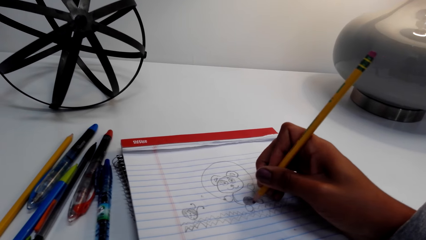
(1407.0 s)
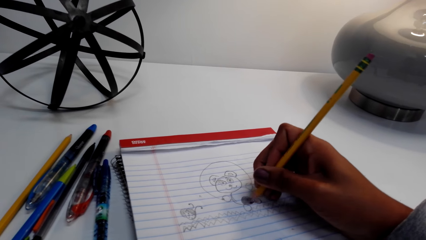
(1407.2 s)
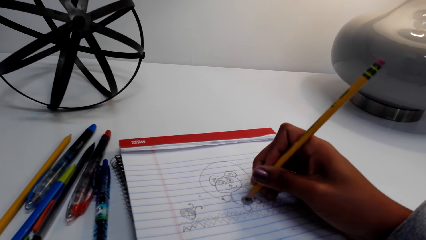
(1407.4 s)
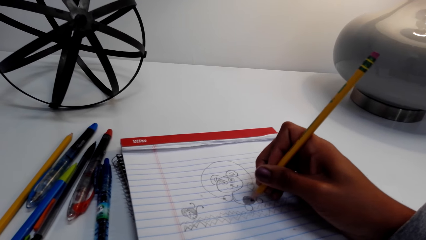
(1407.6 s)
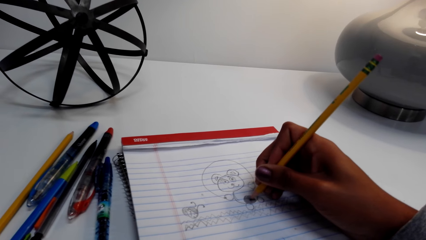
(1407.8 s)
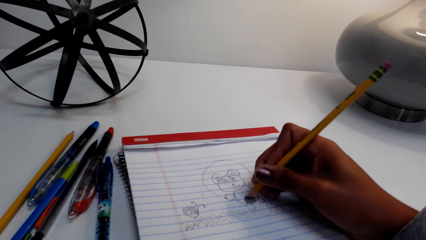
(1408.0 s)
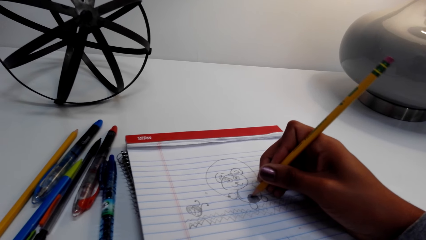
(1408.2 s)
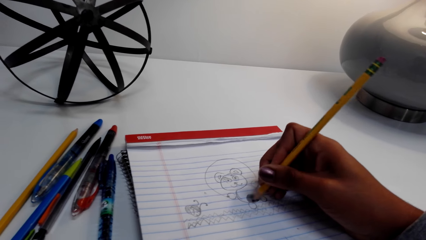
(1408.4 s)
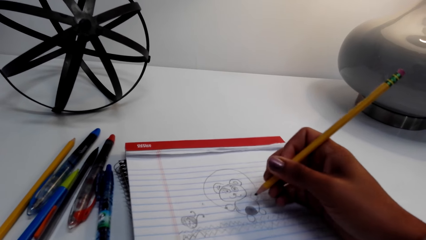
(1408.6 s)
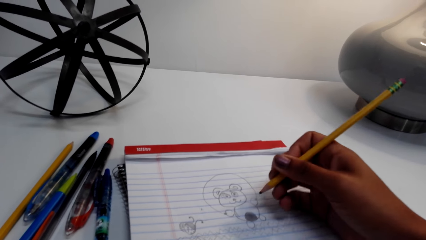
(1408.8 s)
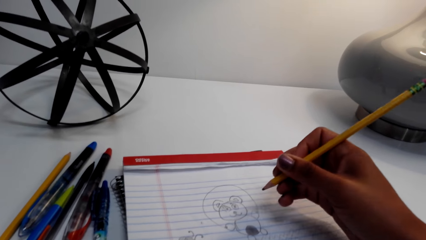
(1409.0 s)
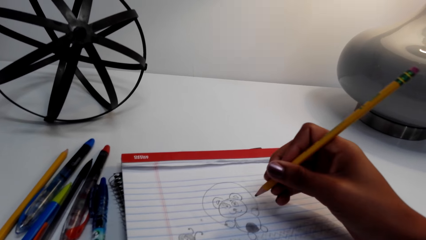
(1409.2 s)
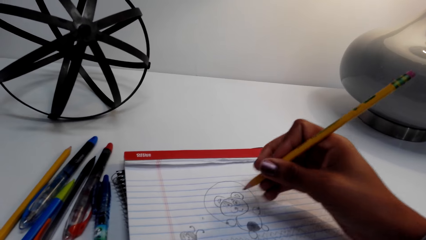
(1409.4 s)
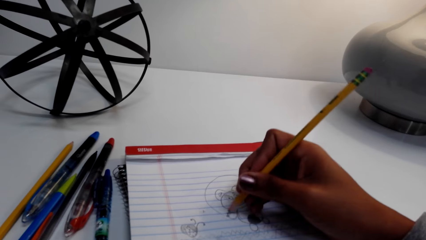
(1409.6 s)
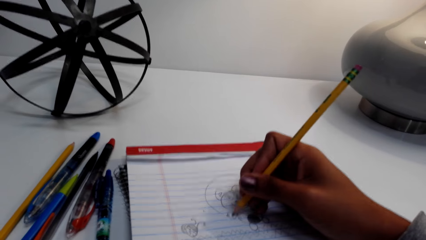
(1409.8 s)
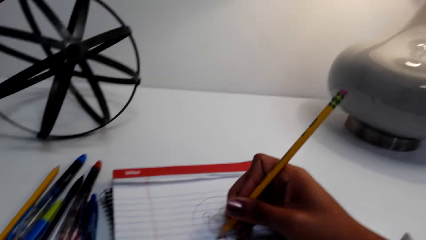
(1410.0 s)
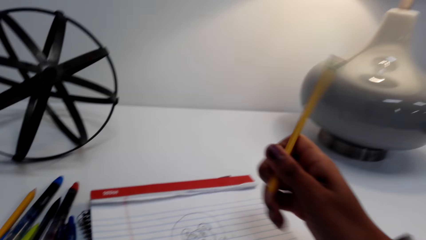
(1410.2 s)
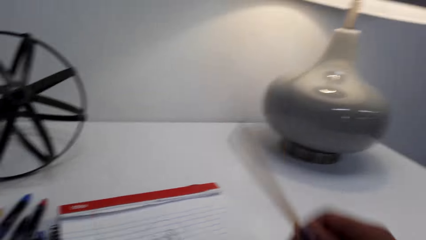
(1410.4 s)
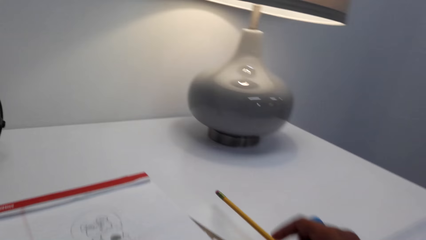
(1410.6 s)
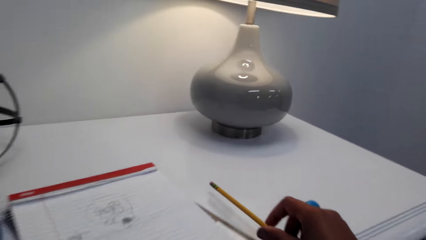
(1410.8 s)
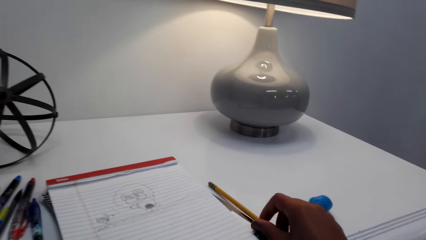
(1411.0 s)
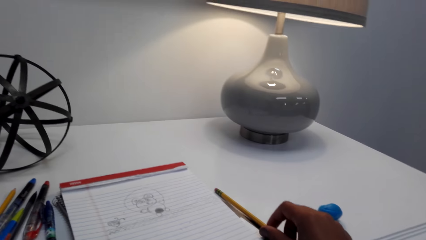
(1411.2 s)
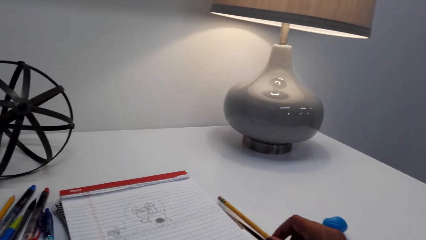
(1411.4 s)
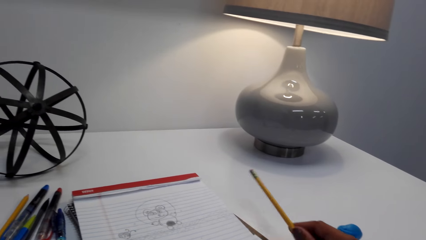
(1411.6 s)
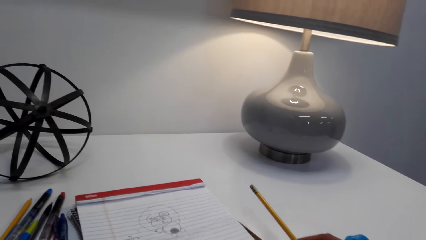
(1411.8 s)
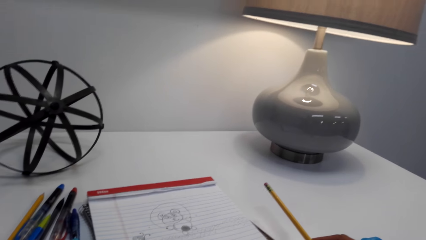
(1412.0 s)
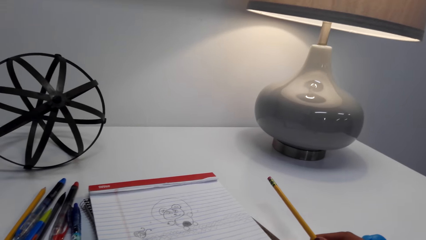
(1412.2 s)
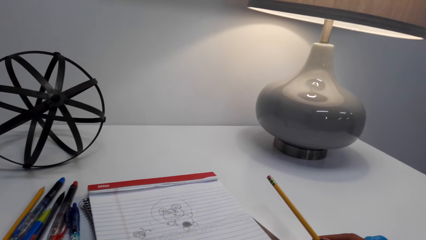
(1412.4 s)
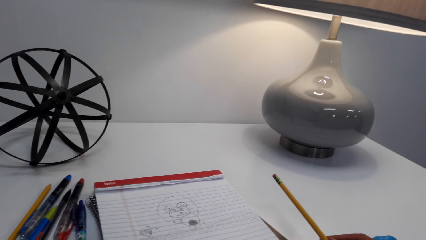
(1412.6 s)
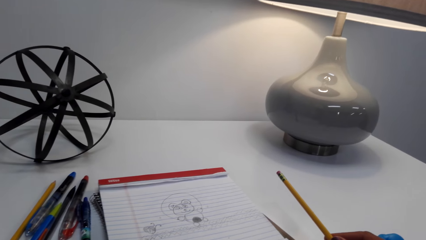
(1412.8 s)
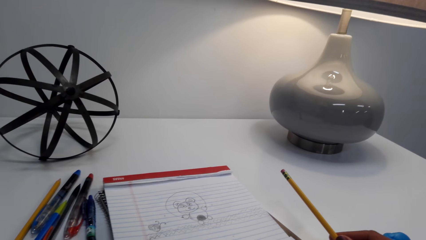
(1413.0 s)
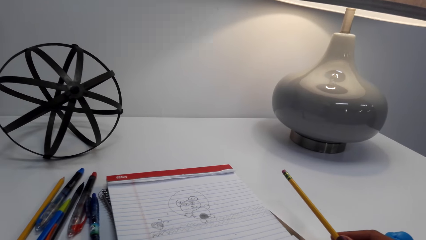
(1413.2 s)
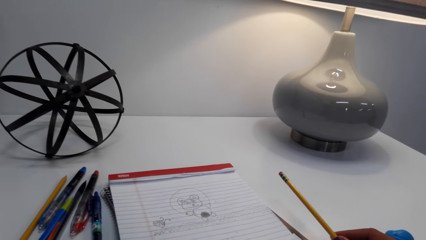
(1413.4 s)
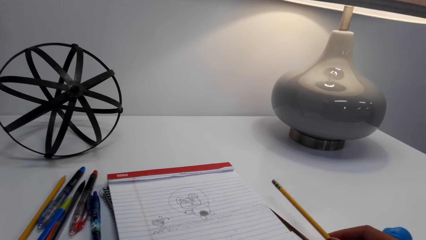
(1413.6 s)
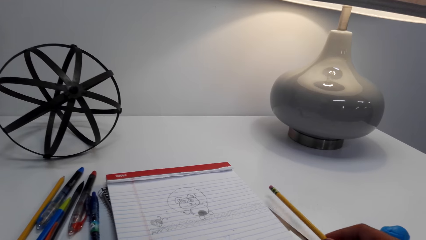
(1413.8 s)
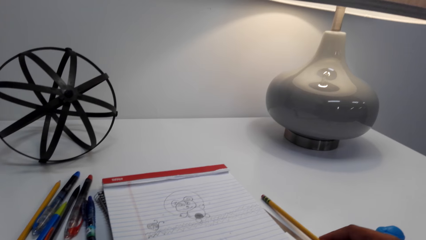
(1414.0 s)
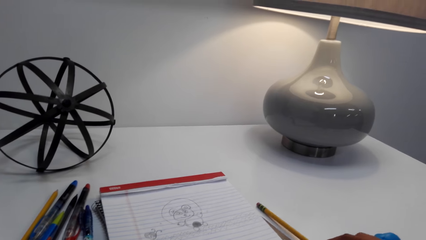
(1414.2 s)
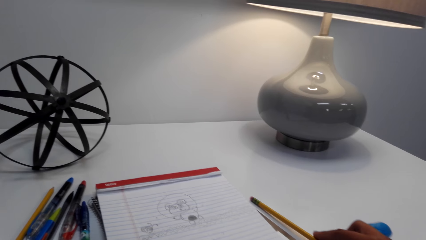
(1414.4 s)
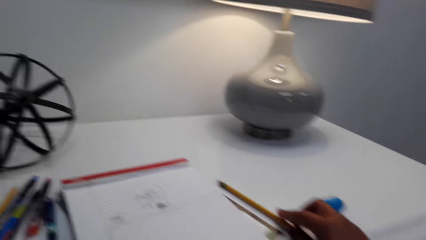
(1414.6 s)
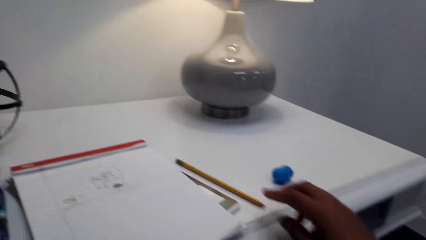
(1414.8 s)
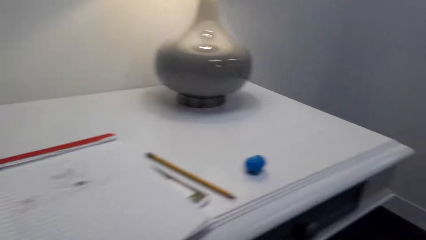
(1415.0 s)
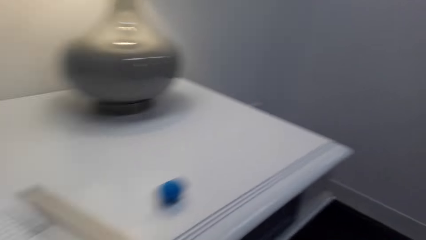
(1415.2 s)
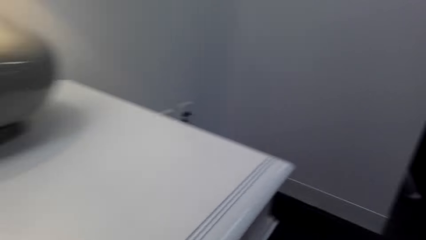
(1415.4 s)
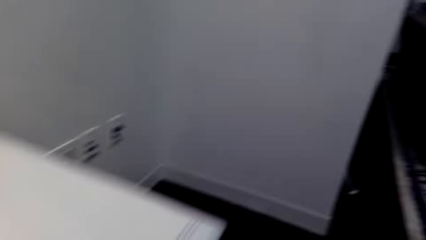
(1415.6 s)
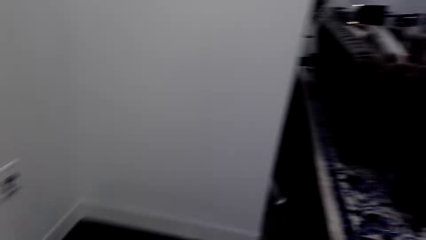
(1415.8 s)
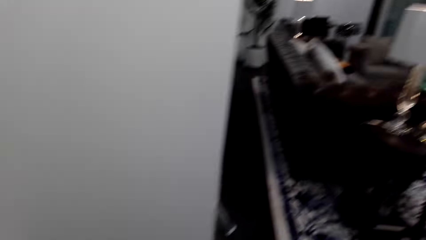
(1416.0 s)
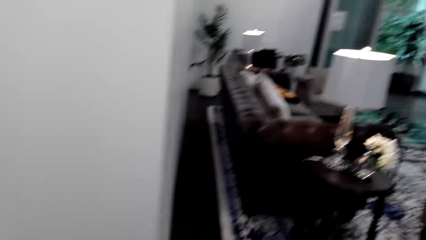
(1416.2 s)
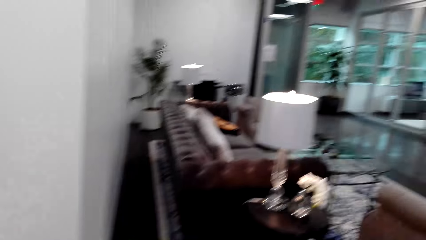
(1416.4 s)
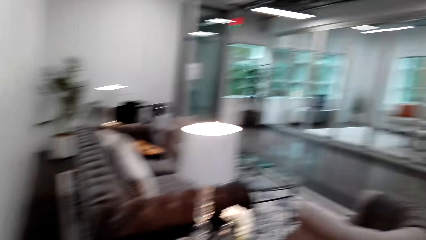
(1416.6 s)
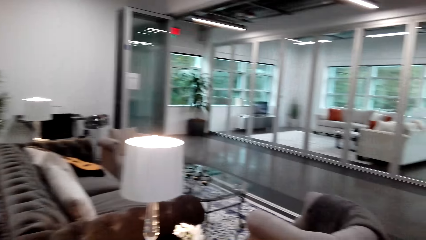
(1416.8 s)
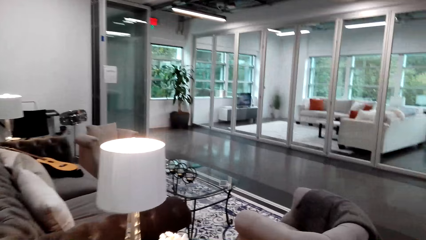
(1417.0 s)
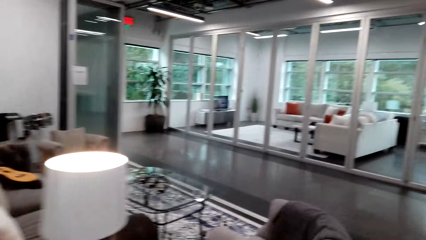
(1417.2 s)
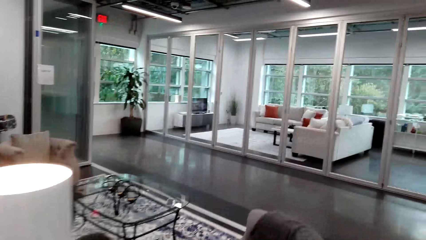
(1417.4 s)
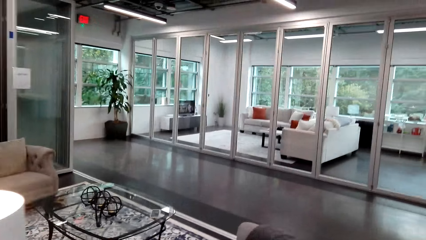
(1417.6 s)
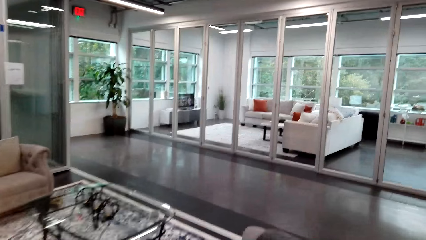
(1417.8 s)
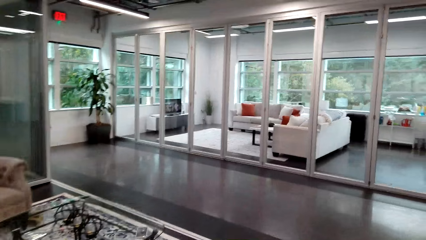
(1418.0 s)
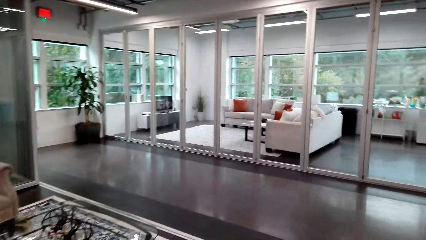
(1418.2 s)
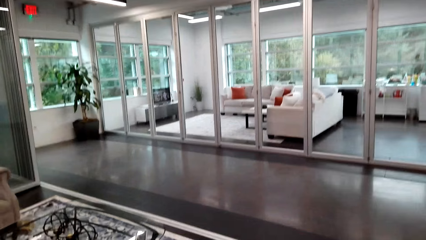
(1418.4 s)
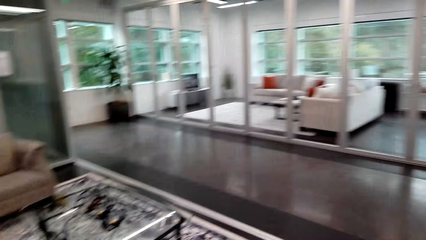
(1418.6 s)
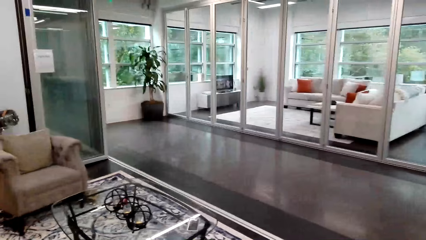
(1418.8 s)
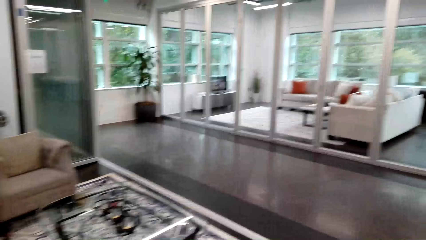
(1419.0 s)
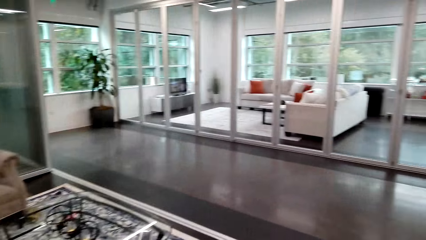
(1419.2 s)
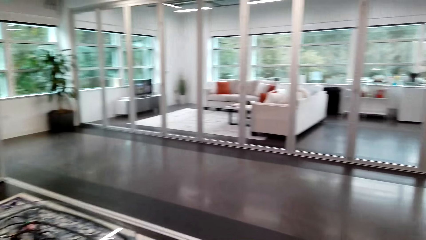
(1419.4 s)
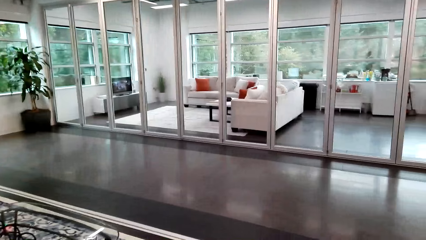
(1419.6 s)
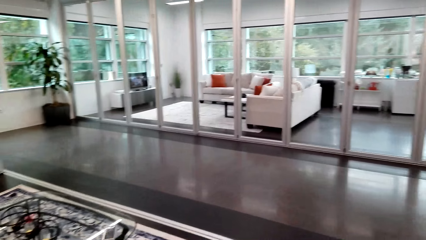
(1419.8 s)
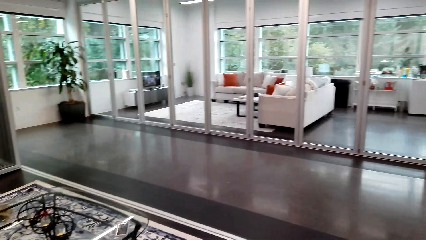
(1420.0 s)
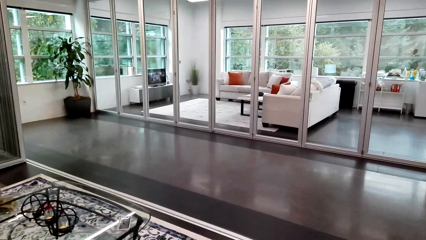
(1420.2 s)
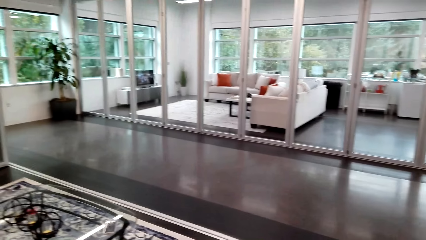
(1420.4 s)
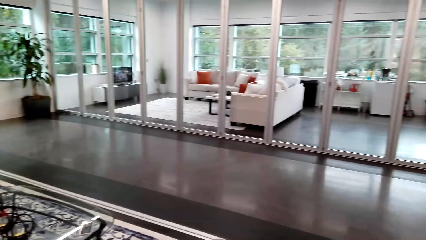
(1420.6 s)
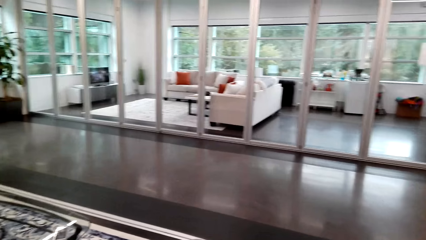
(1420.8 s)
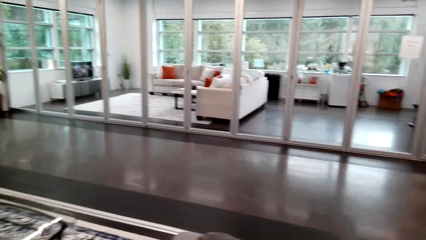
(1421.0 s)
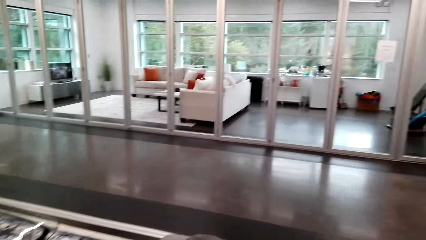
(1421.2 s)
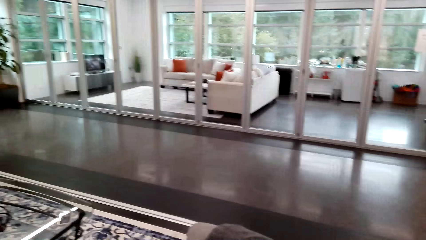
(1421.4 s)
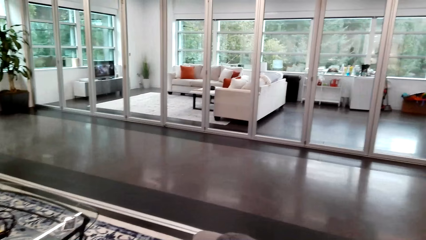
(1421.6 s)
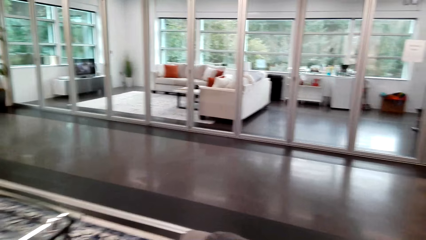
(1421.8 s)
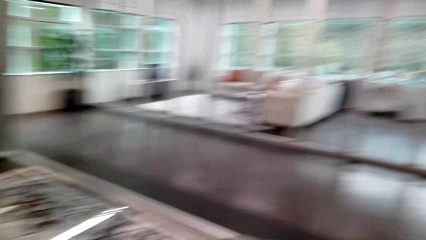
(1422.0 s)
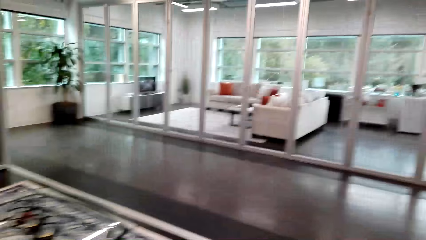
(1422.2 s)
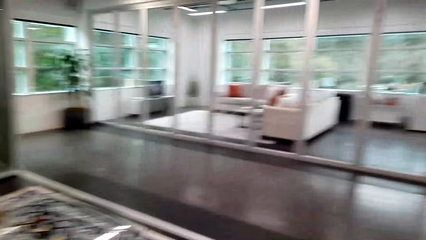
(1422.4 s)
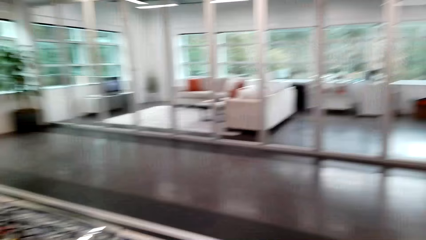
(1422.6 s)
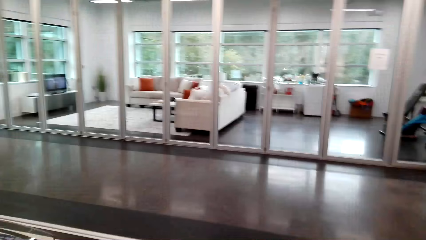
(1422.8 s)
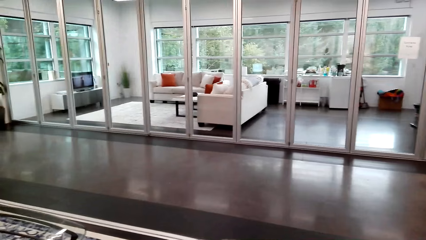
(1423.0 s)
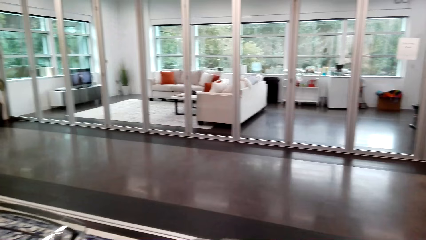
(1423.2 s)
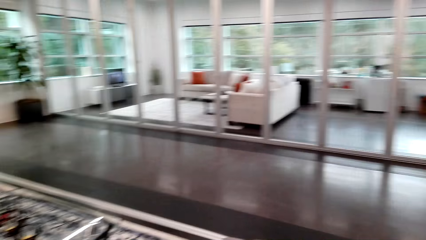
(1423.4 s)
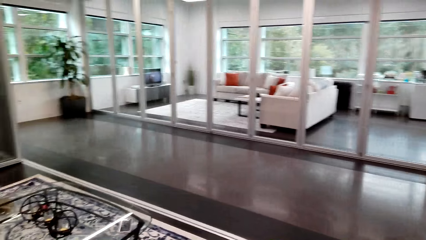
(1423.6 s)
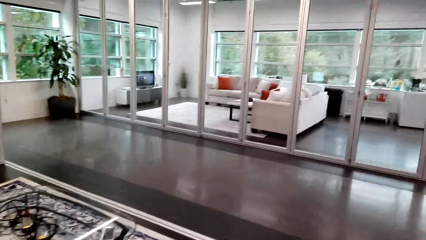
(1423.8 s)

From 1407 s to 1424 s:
The camera wearer holds the pencil. They move the pencil, move the pencil aside and place the pencil on the table. They hold the pencil. A person speaks to the camera wearer. The camera wearer speaks to the person. They walk to the sitting room in the house. They speak to the person. The person speaks to the camera wearer.
